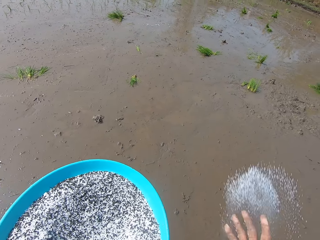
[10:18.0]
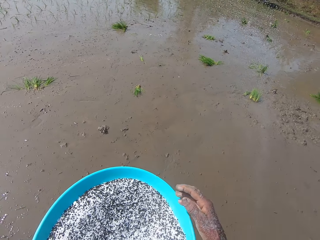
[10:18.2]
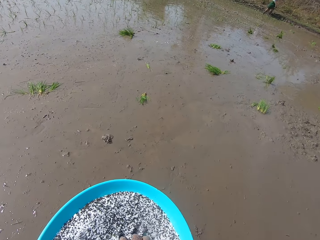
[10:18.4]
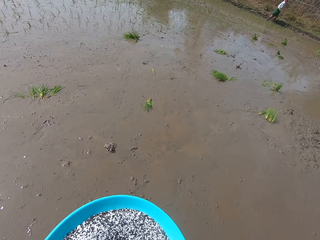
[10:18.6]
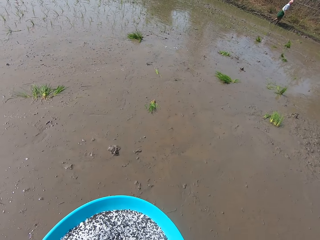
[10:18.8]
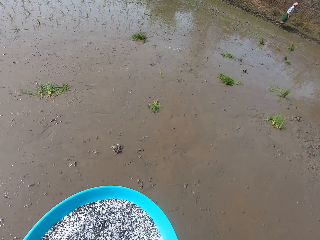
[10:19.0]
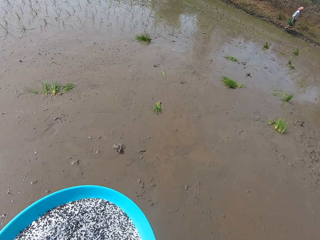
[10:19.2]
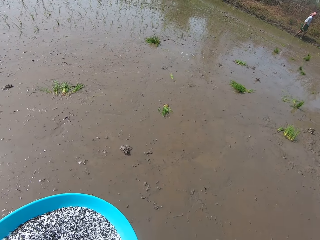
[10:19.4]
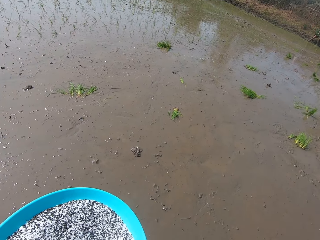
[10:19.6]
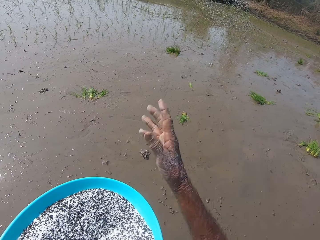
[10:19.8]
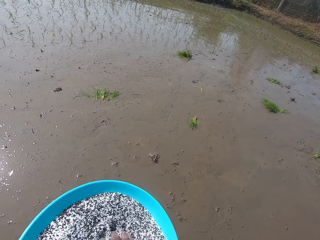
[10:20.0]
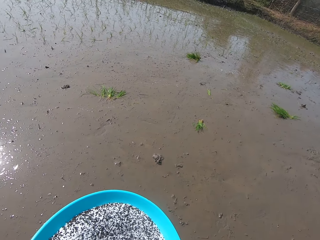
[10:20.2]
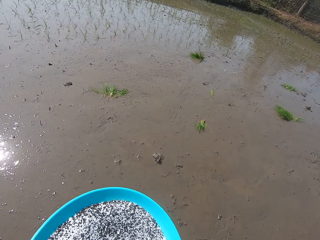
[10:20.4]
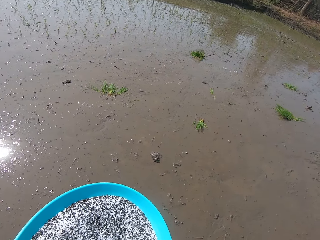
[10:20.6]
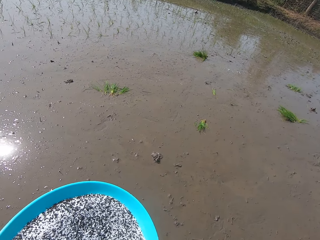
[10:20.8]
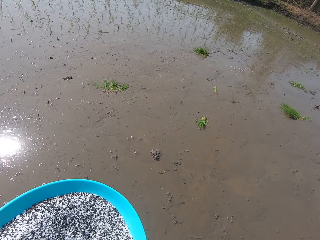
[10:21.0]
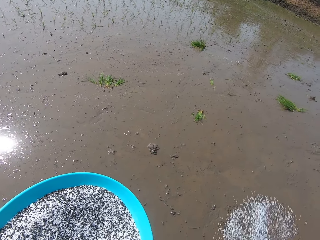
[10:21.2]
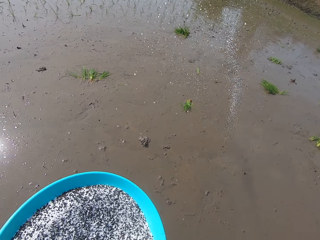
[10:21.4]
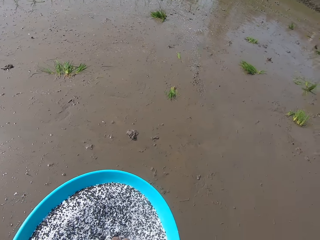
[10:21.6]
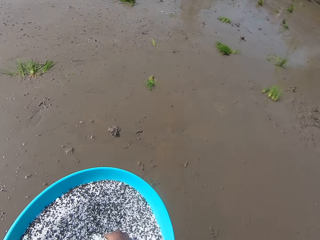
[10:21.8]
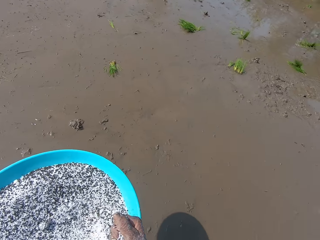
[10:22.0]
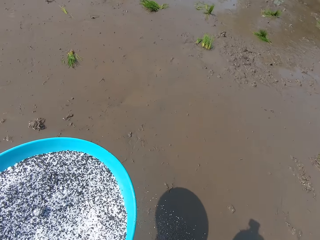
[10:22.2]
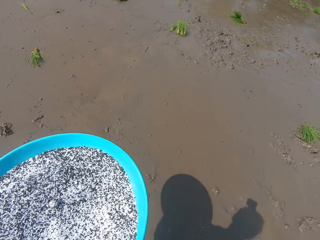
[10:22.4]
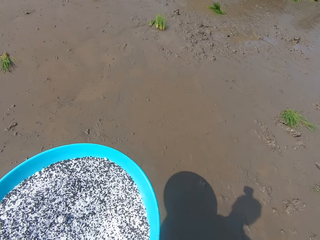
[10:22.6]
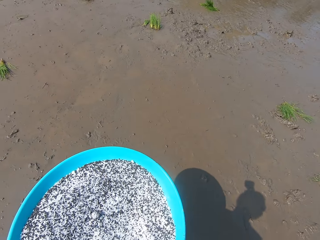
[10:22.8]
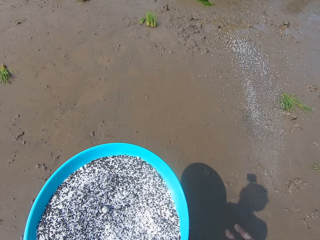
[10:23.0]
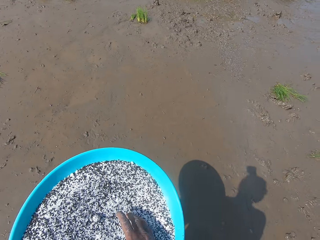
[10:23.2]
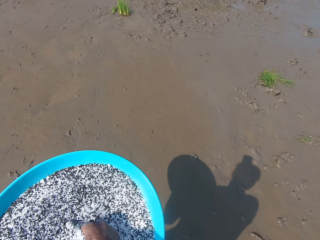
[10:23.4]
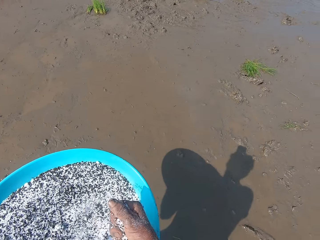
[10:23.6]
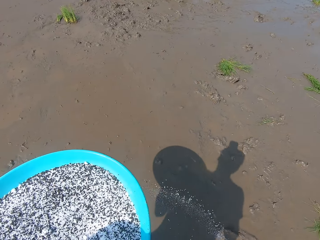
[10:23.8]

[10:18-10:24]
The camera wearer sprinkles the black seeds in his right hand on the muddy field. He takes some black seeds from the bowl in his left hand with his right hand. He sprinkles the black seeds in his right hand on the muddy field. He takes some black seeds from the bowl in his left hand with his right hand. He sprinkles the black seeds in his right hand on the muddy field. He takes some black seeds from the bowl in his left hand with his right hand. He sprinkles the black seeds in his right hand on the muddy field. He takes some black seeds from the bowl in his left hand with his right hand.

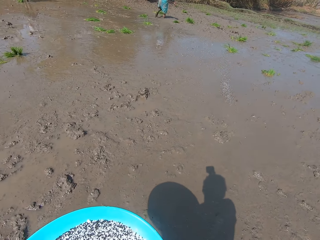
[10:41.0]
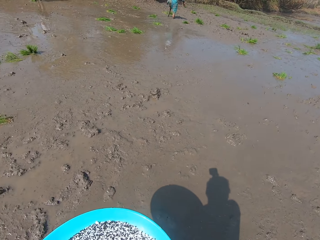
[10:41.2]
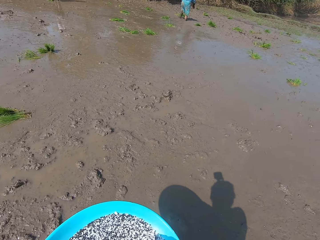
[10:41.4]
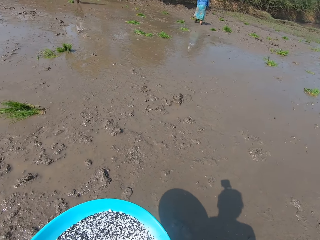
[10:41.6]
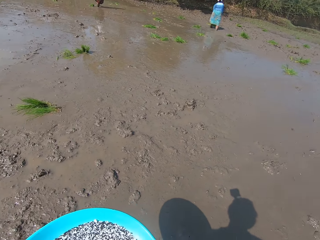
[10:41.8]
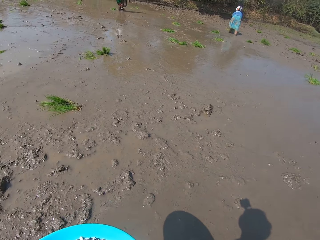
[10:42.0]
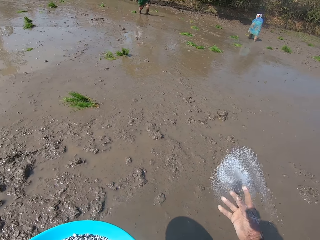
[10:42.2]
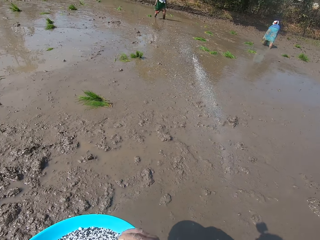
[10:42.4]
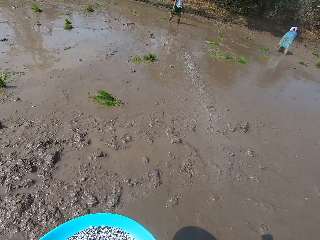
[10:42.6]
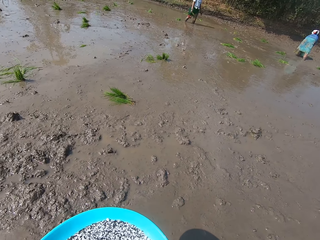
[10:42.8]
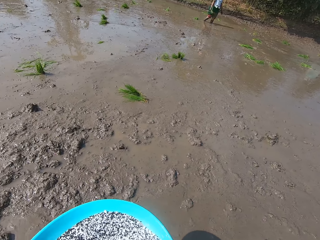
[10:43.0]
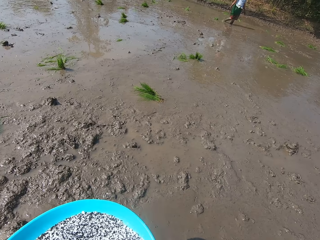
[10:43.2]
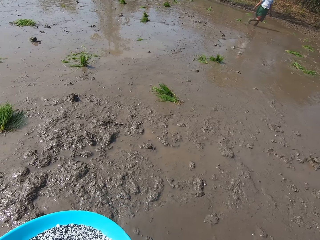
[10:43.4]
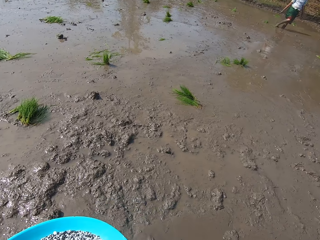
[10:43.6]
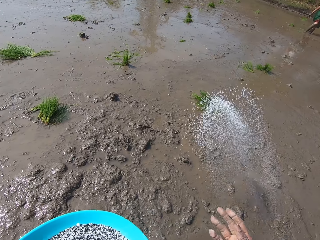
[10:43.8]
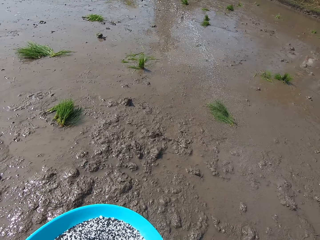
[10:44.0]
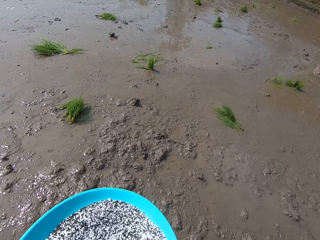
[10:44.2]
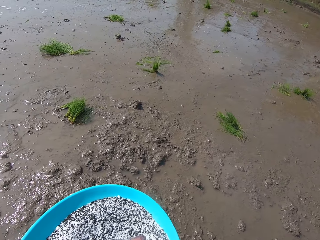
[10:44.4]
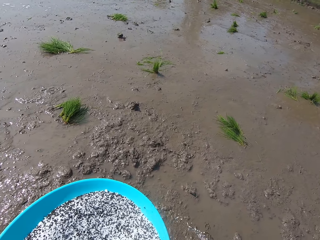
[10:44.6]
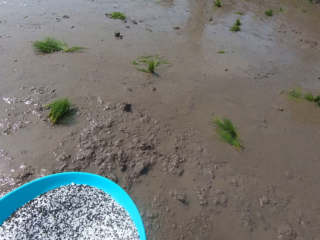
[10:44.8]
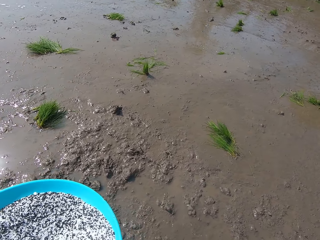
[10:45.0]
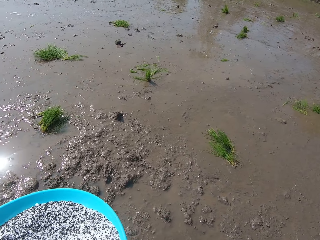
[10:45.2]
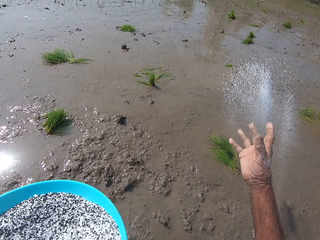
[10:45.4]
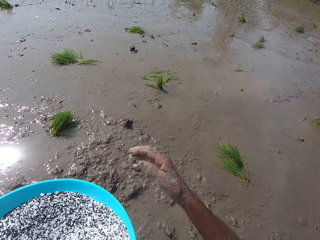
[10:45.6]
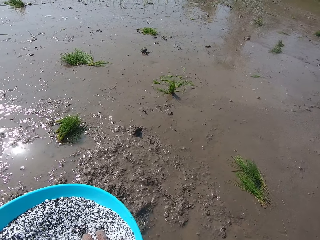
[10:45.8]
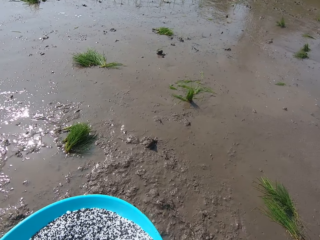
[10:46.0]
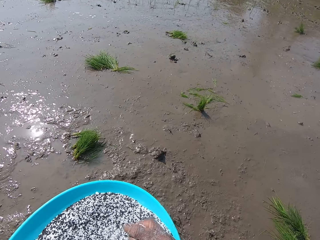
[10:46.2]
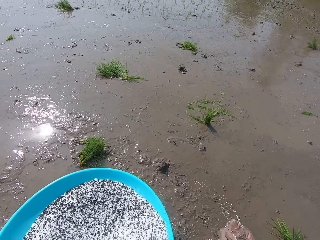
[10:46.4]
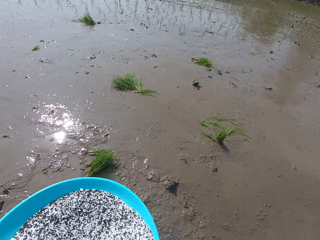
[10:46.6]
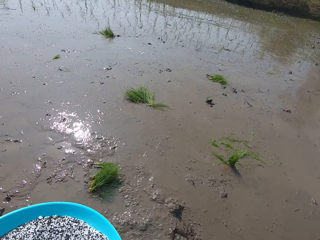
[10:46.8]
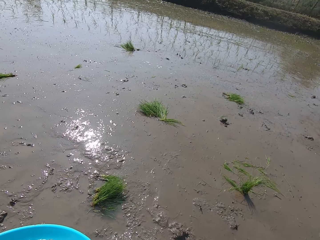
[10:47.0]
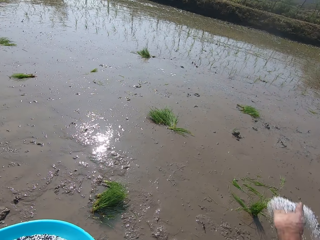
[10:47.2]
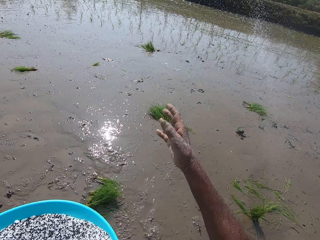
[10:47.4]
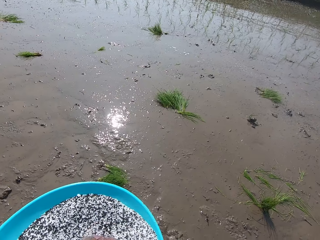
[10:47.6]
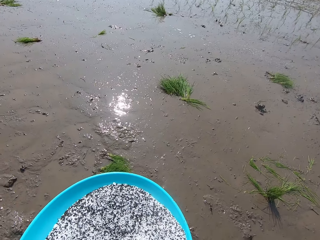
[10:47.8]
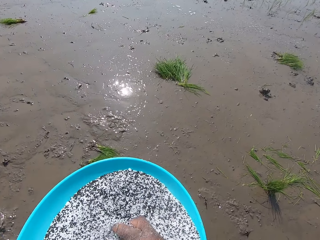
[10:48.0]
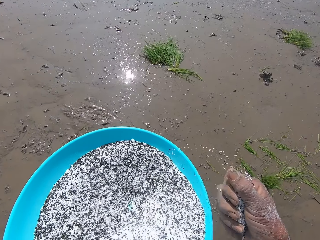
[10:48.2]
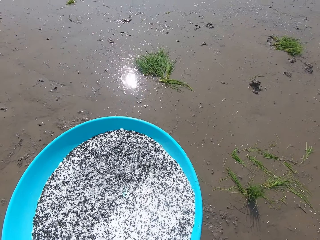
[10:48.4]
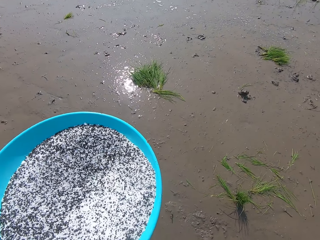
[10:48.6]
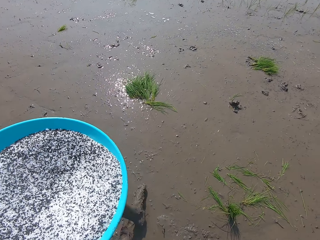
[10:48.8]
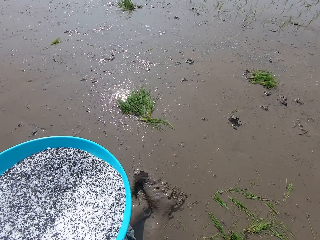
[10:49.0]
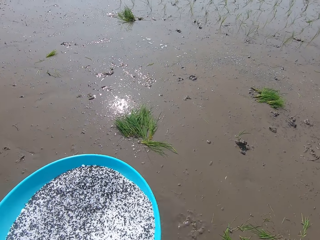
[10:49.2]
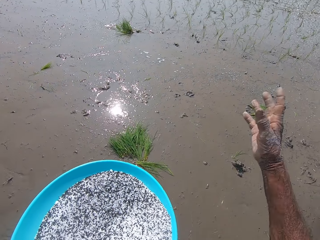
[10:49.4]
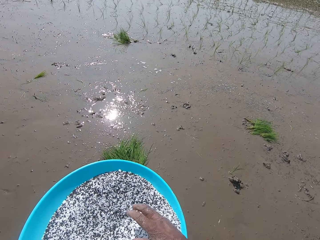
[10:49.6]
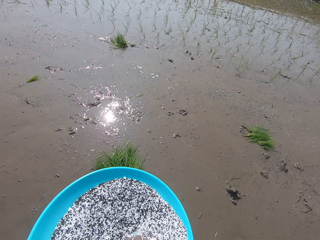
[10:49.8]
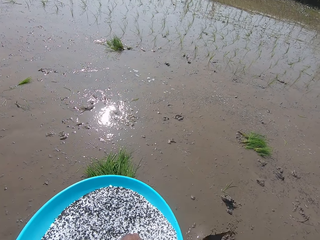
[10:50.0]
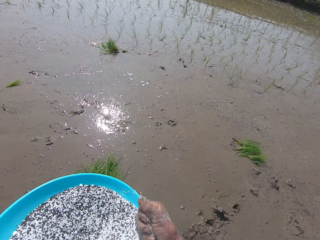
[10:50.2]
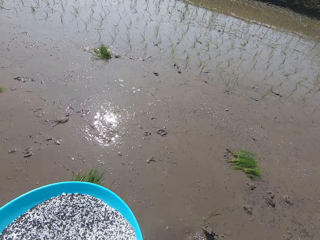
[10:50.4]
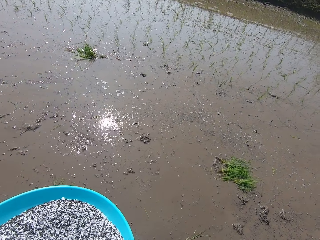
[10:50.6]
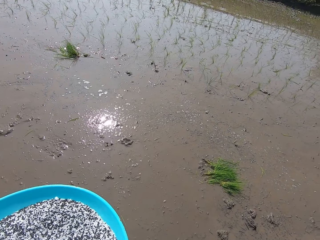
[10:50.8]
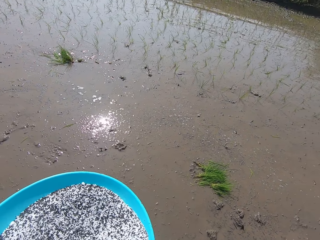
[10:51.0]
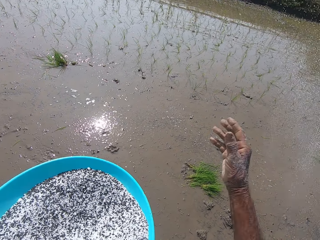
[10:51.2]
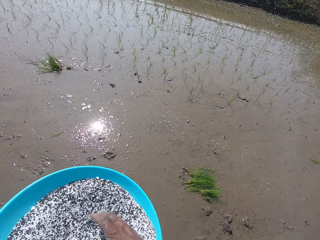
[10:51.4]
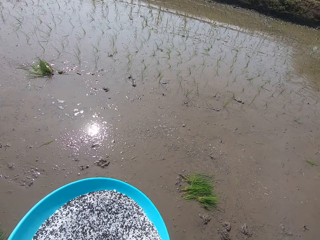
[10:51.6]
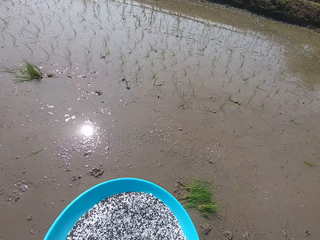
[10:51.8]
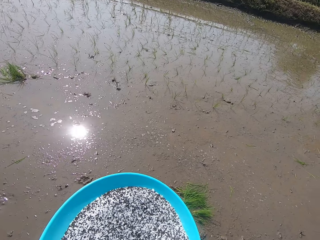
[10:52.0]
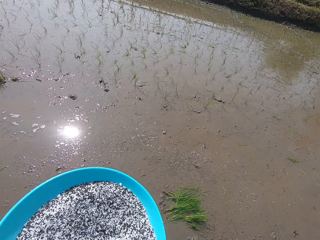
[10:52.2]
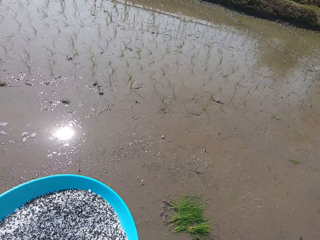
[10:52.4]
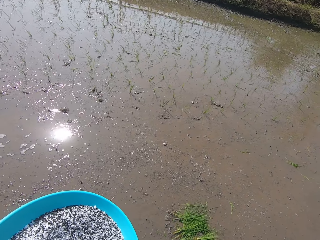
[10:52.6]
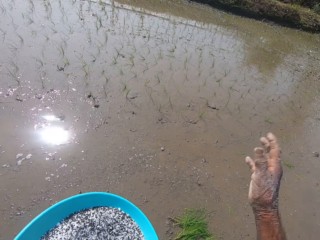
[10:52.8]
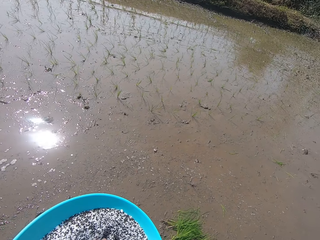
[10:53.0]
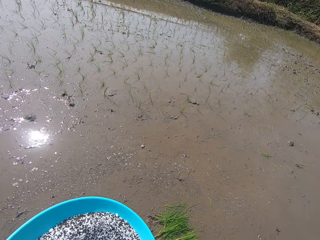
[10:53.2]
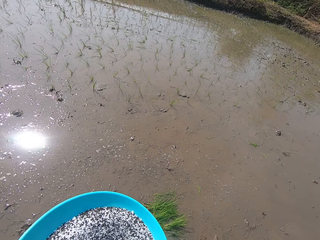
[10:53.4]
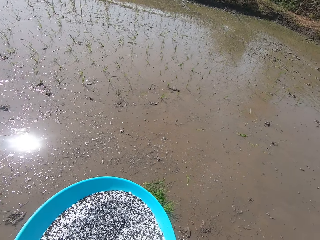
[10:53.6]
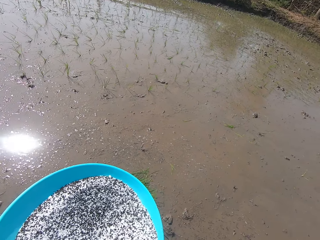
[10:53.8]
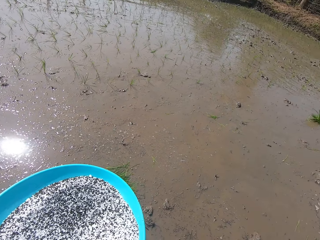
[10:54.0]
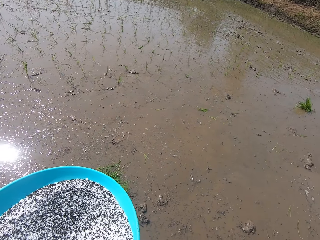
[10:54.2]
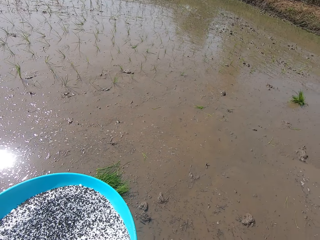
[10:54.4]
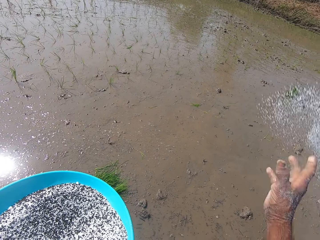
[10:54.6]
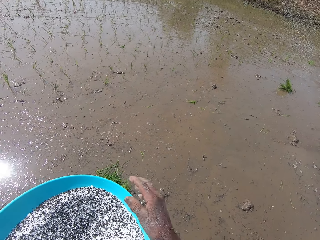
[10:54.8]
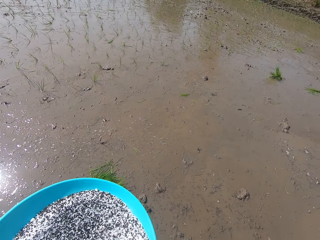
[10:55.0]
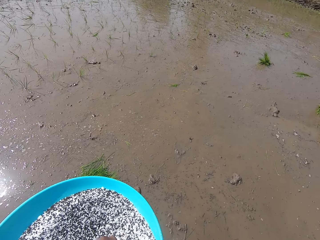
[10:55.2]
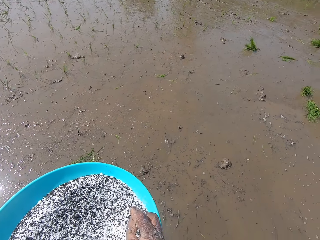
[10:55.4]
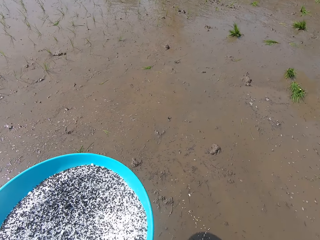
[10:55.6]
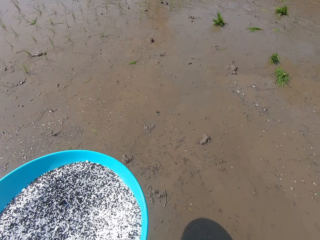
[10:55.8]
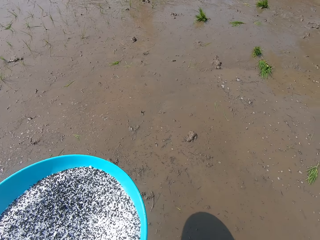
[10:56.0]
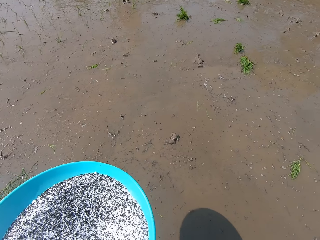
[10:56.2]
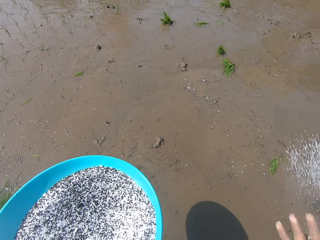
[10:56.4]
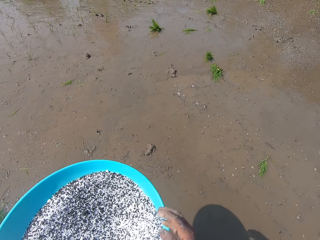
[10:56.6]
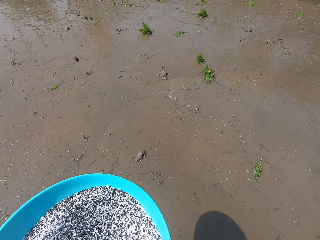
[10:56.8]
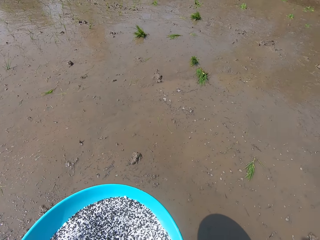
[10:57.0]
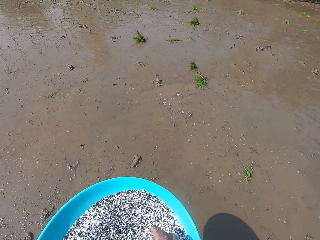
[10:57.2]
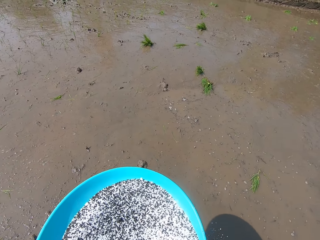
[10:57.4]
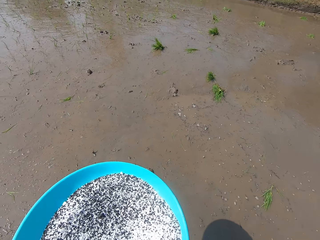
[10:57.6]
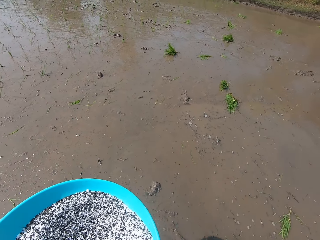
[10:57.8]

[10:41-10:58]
The camera wearer sprinkles the black seeds in his right hand on the muddy field. He sprinkles the black seeds in his right hand on the muddy field repeatedly. He takes some black seeds from the bowl in his left hand with his right hand. He sprinkles the black seeds in his right hand on the muddy field and takes some black seeds from the bowl in his left hand with his right hand. He dips his left leg in the muddy water on the muddy field. He sprinkles the black seeds in his right hand on the muddy field and takes some black seeds from the bowl in his left hand with his right hand. He sprinkles the black seeds in his right hand on the muddy field and takes some black seeds from the bowl in his left hand with his right hand. He sprinkles the black seeds in his right hand on the muddy field and takes some black seeds from the bowl in his left hand with his right hand. He sprinkles the black seeds in his right hand on the muddy field and takes some black seeds from the bowl in his left hand with his right hand. He sprinkles the black seeds in his right hand on the muddy field and takes some black seeds from the bowl in his left hand with his right hand.
